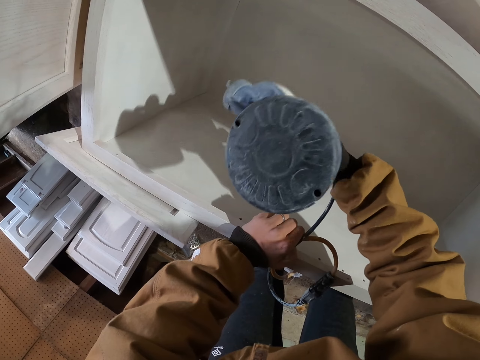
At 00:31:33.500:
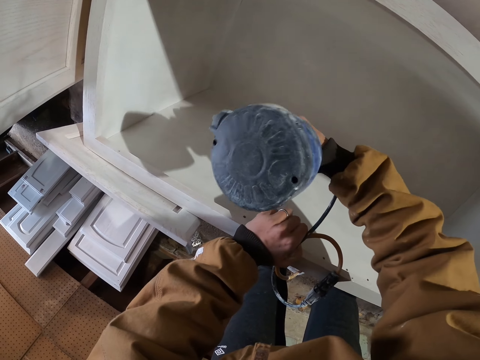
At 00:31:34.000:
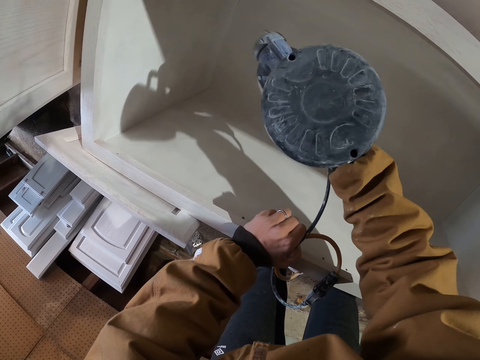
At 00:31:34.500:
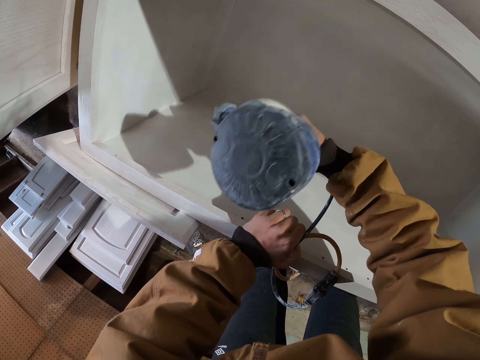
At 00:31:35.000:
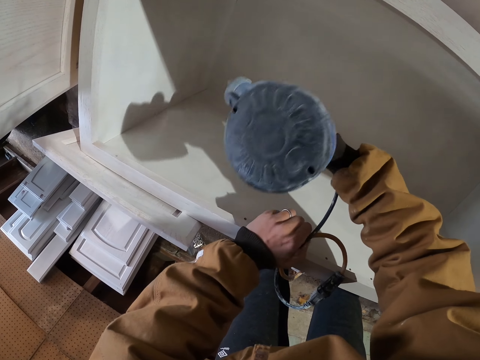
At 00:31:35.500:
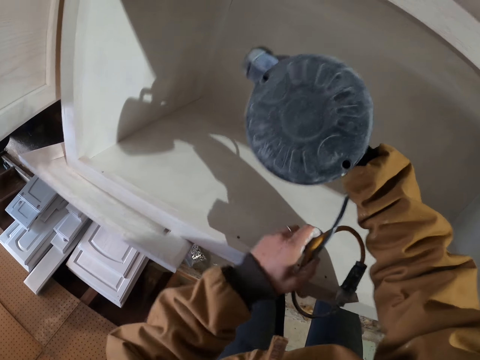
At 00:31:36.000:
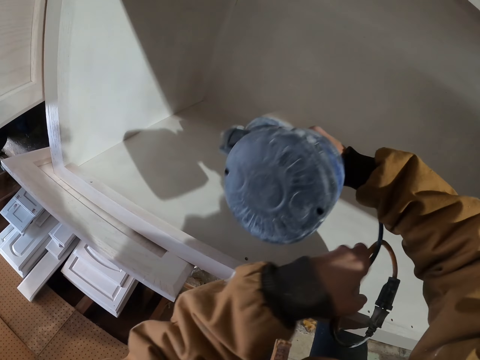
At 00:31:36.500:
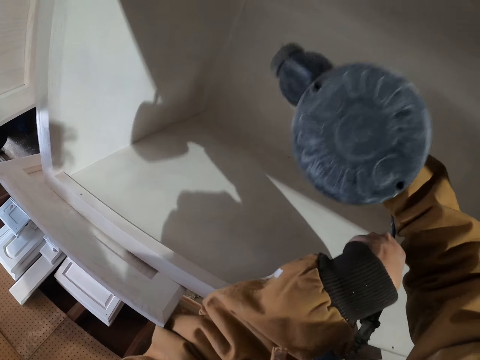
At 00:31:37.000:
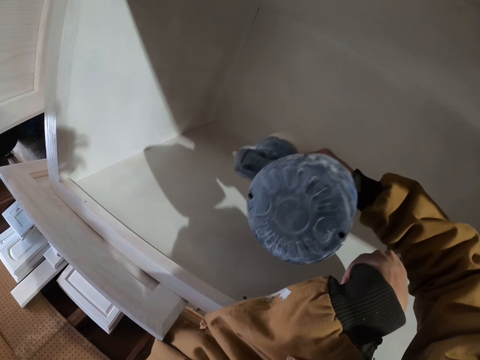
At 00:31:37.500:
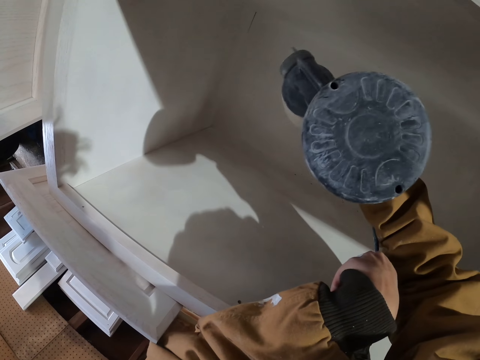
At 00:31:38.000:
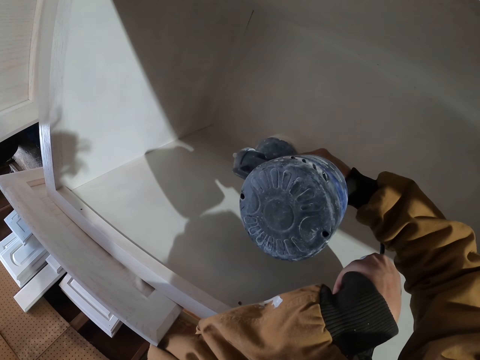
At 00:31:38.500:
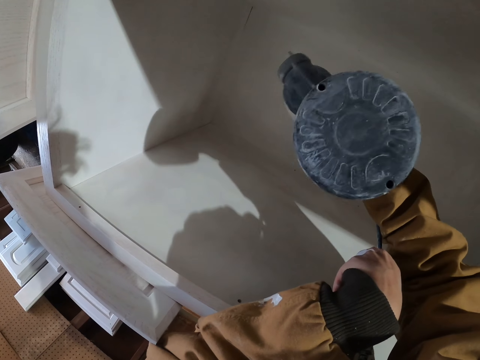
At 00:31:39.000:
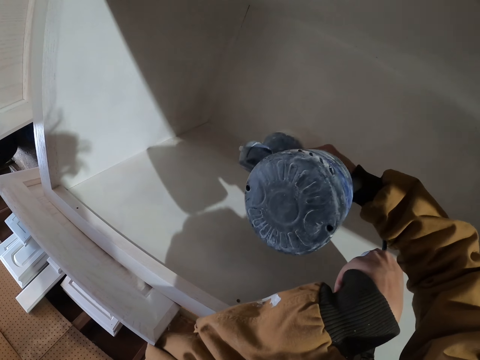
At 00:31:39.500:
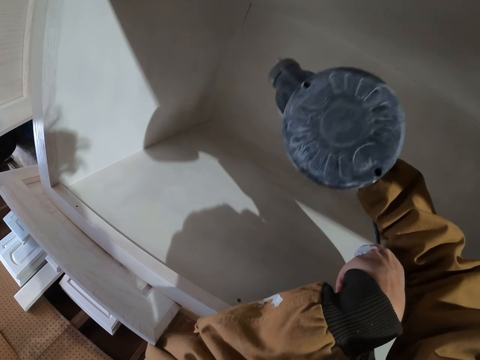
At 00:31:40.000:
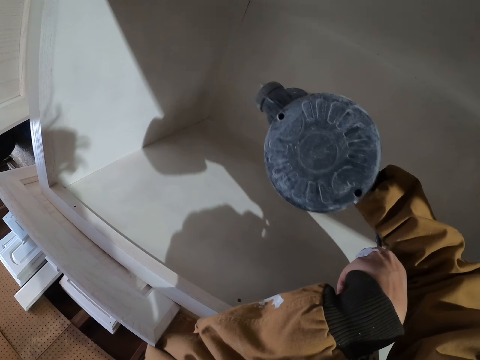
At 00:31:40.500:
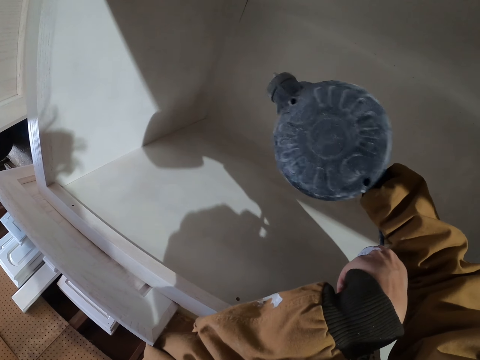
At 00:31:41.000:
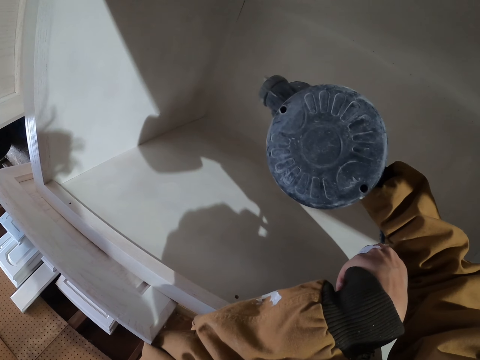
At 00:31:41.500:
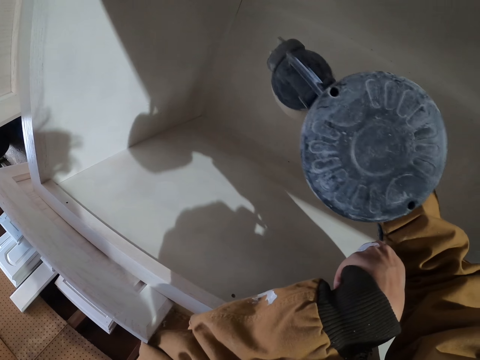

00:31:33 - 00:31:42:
The camera wearer pulls his hand off the box. He paints the box with a paint spray gun.

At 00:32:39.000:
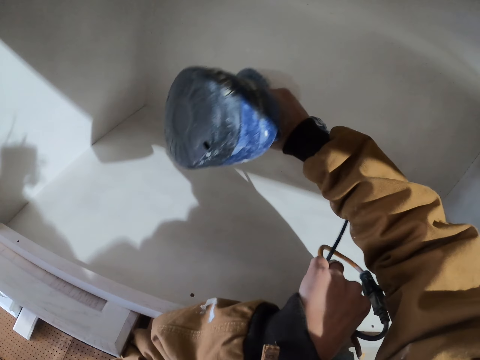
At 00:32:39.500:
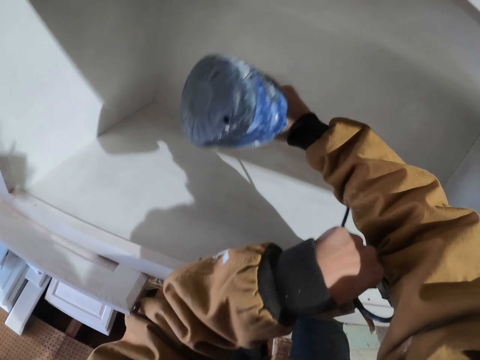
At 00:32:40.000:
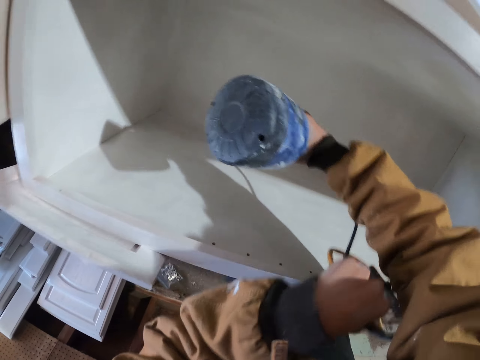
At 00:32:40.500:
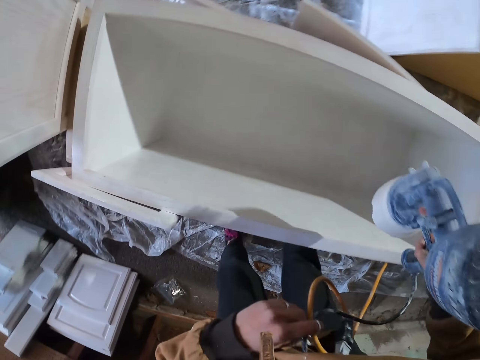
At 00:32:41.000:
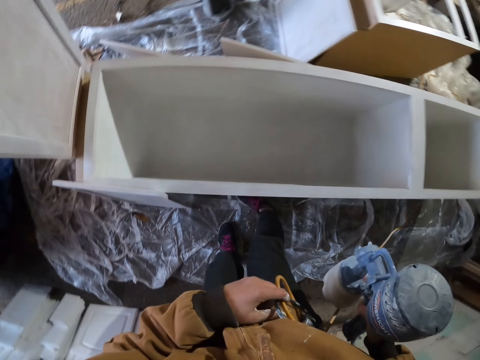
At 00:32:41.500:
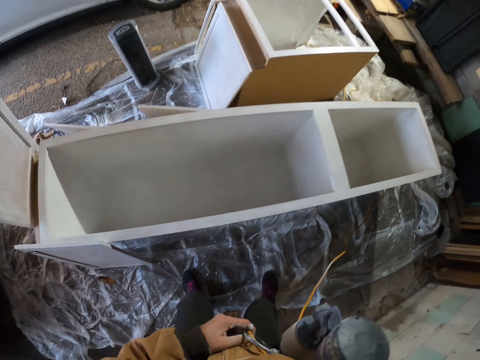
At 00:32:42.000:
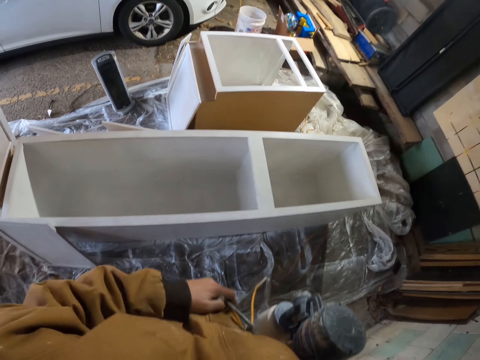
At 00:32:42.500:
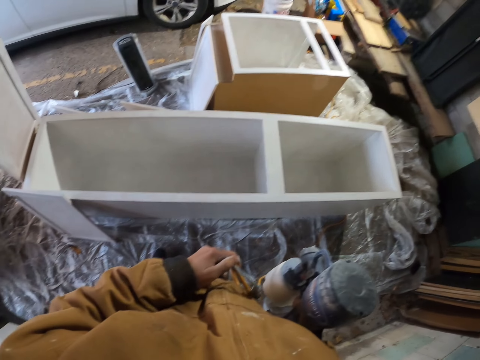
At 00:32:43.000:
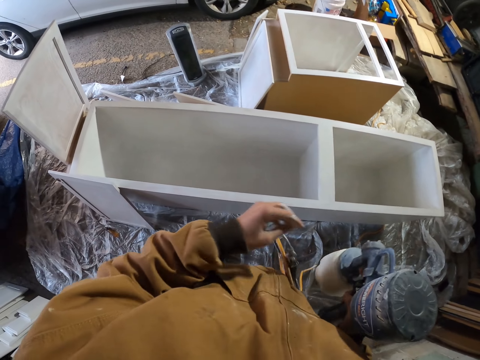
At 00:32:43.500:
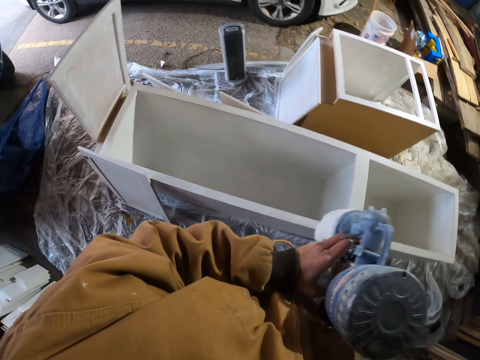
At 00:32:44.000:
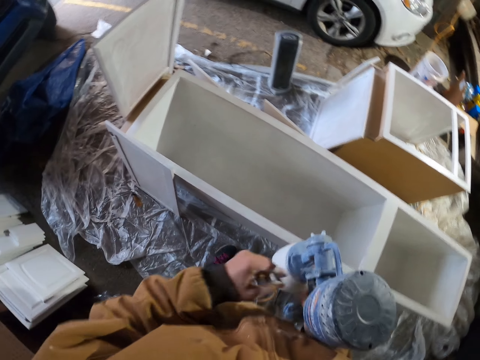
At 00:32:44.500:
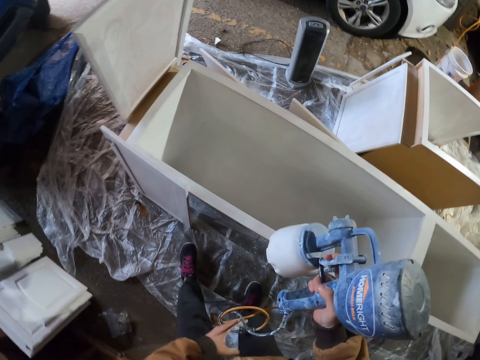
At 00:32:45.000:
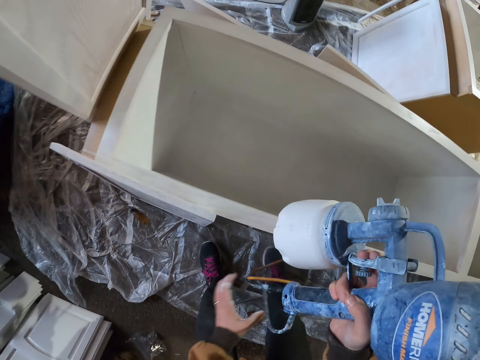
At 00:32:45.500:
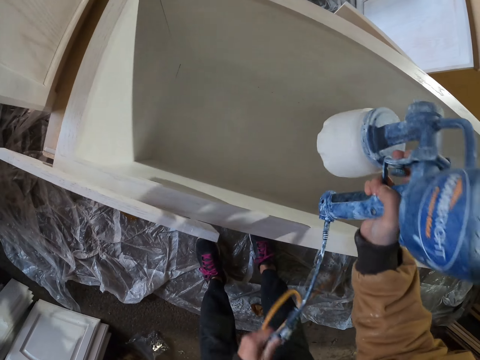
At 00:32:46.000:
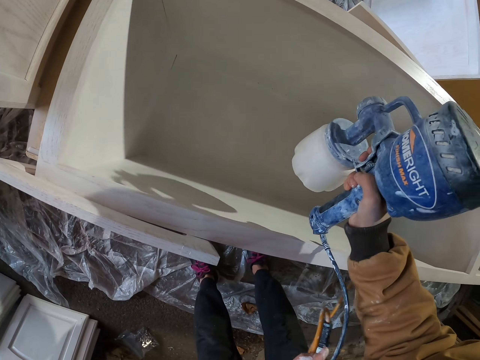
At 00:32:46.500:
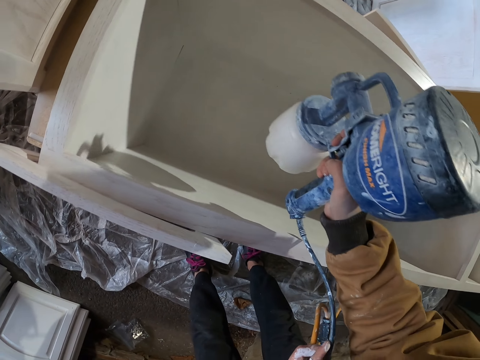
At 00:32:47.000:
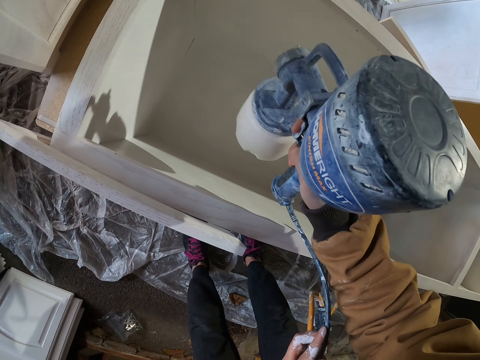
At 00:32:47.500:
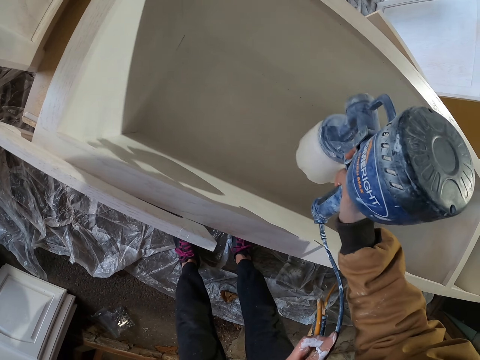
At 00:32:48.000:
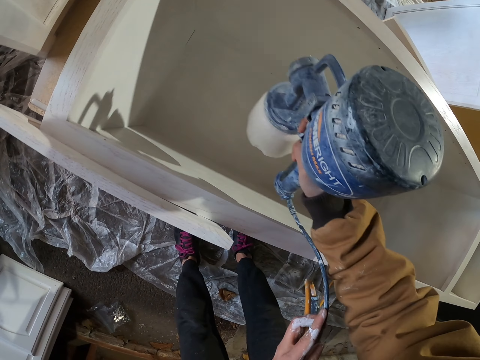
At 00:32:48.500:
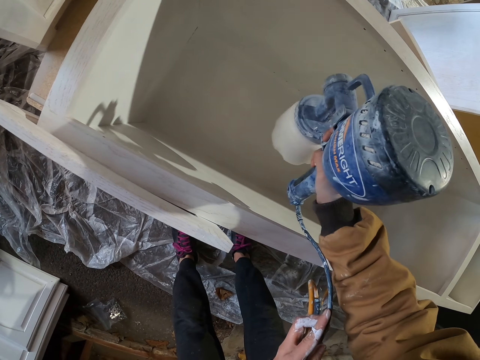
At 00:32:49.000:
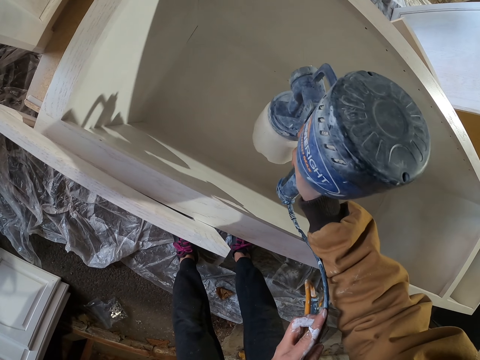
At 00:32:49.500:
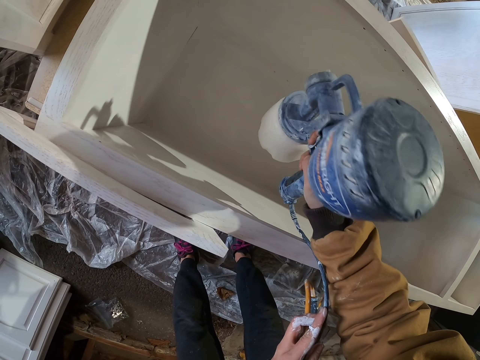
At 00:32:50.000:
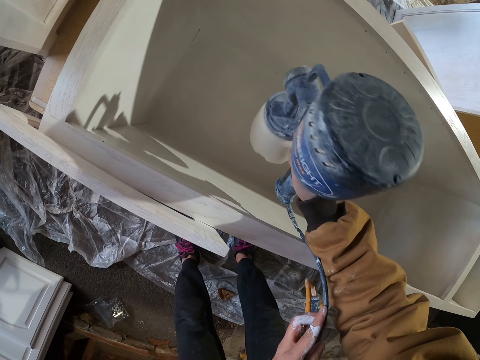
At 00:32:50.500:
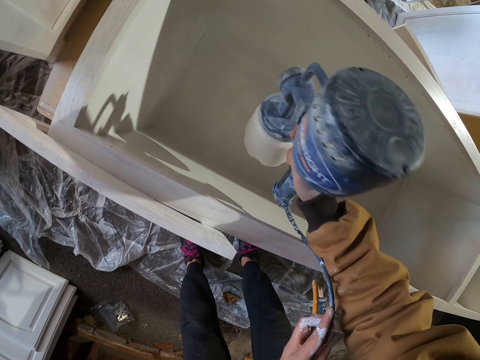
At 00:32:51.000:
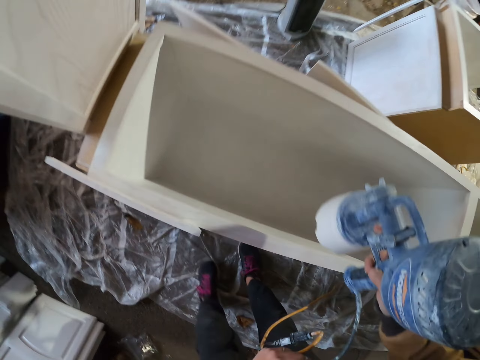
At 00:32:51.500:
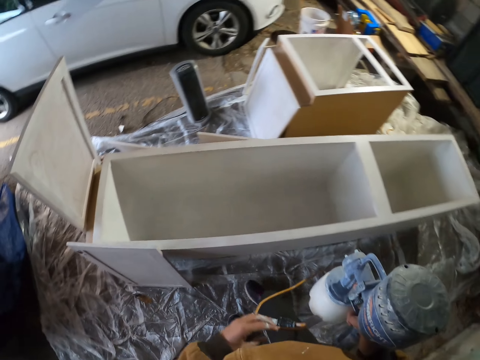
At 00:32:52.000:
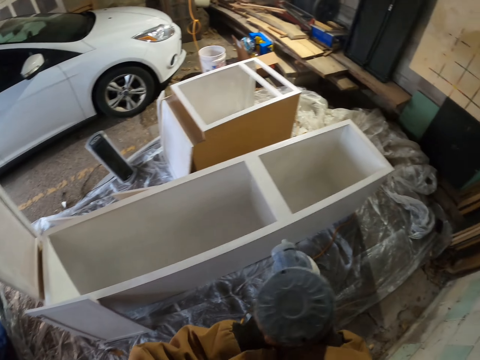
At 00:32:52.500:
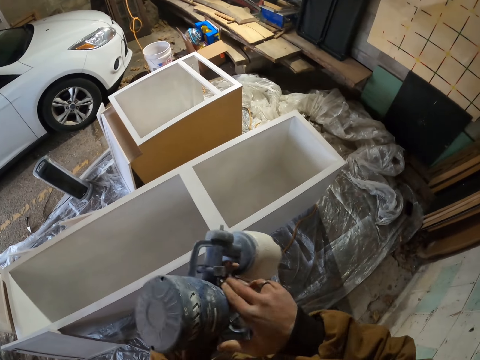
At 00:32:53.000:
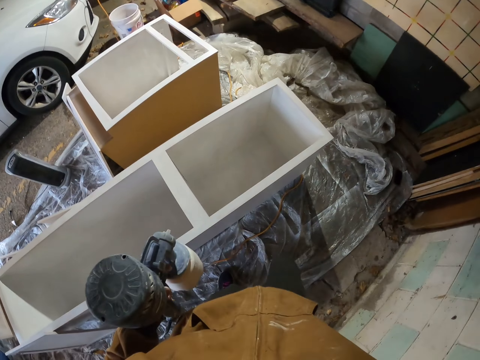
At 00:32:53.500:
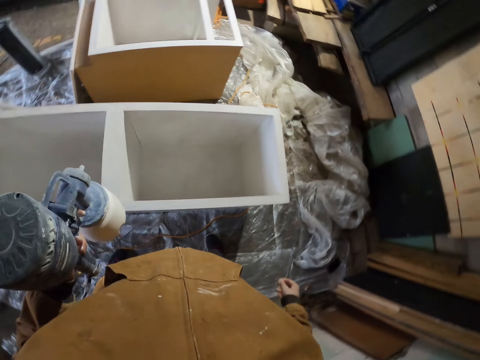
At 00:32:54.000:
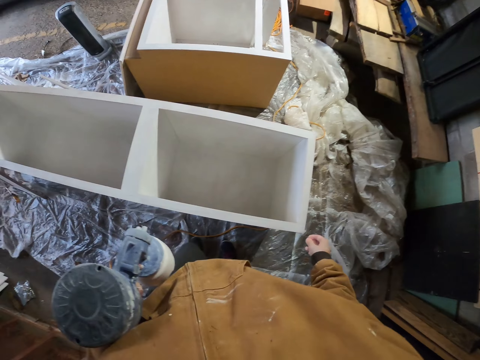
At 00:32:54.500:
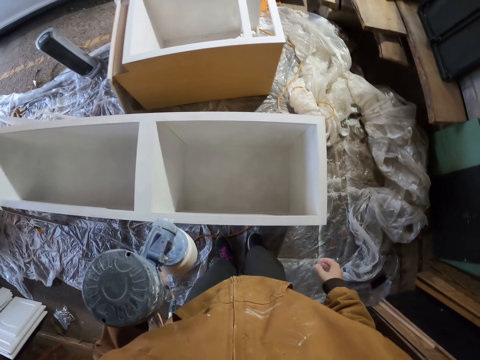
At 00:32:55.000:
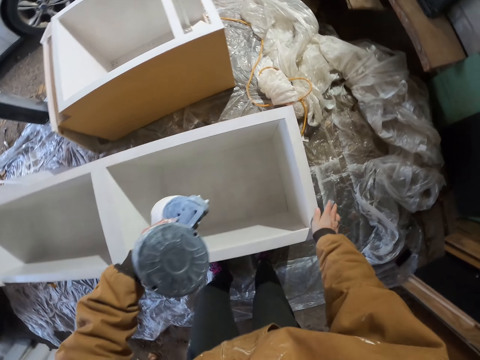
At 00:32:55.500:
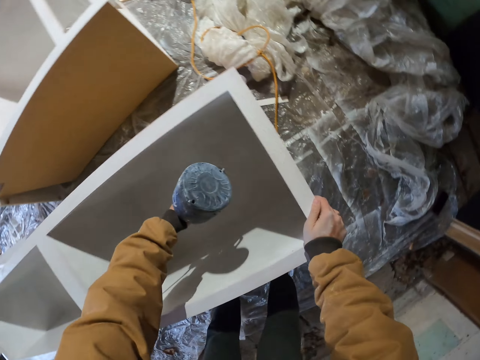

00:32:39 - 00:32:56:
The camera wearer stands. He looks around. He spray paints a cabinet. He looks at the drawer. He walks around and passes the sprayer to his left hand.
